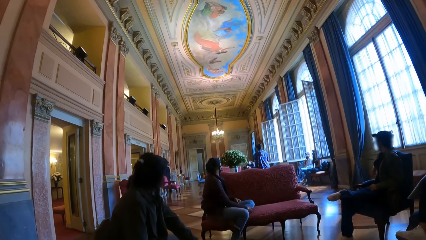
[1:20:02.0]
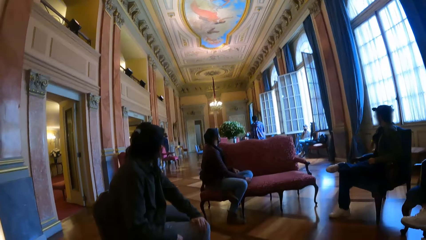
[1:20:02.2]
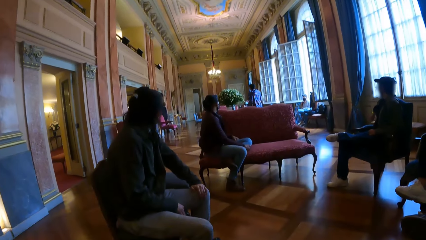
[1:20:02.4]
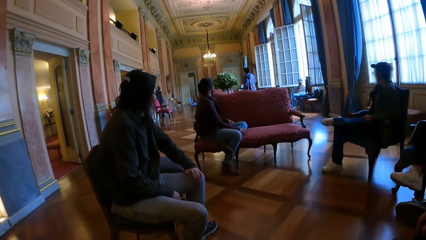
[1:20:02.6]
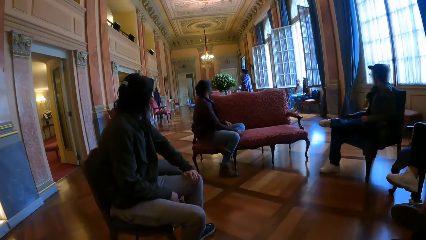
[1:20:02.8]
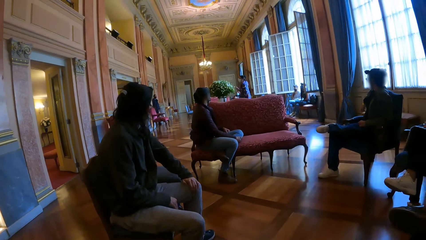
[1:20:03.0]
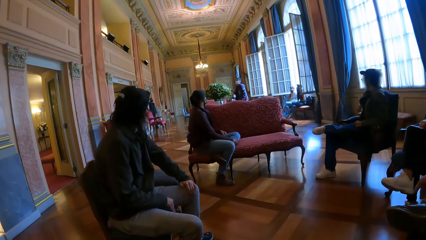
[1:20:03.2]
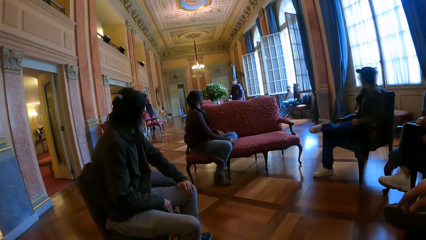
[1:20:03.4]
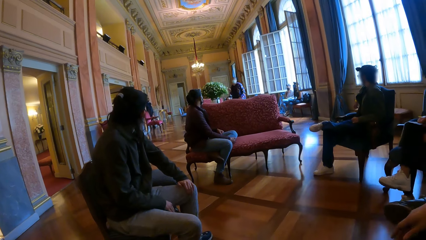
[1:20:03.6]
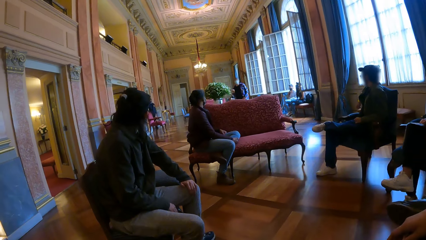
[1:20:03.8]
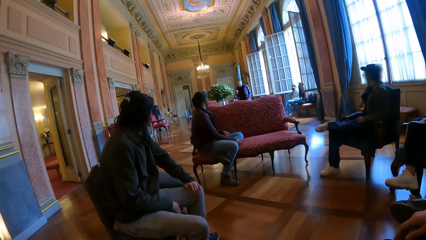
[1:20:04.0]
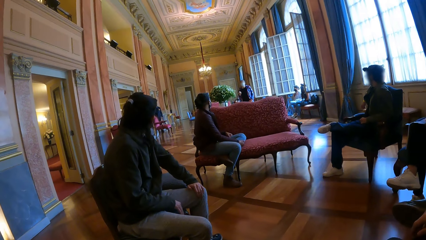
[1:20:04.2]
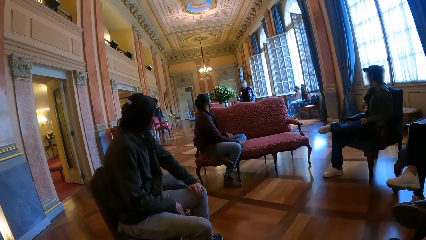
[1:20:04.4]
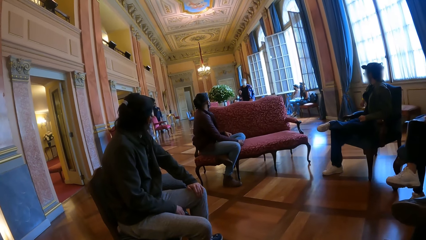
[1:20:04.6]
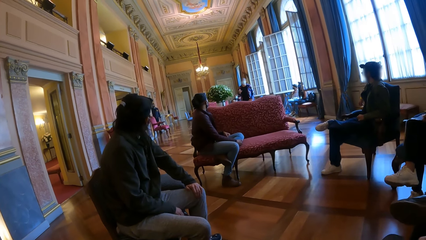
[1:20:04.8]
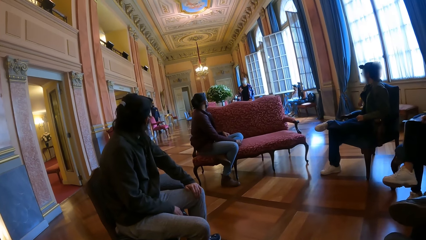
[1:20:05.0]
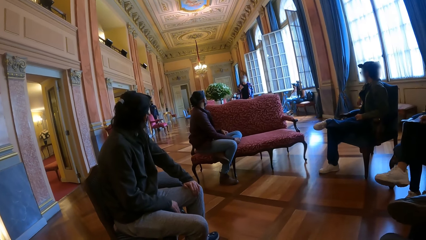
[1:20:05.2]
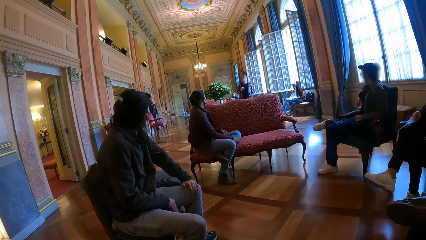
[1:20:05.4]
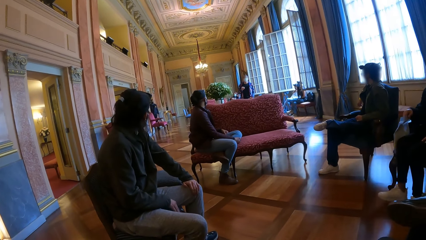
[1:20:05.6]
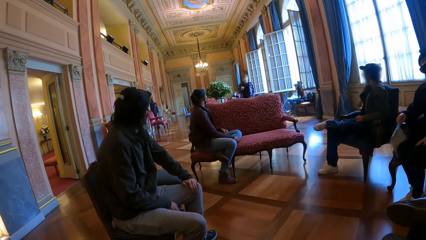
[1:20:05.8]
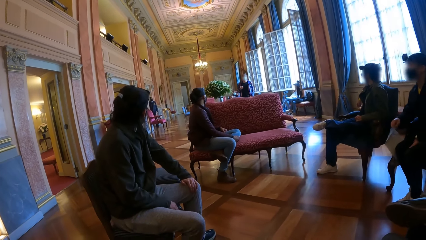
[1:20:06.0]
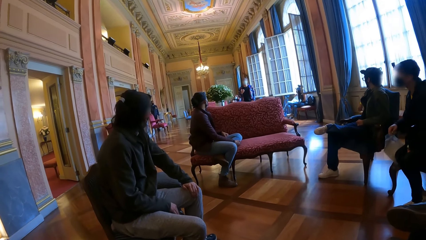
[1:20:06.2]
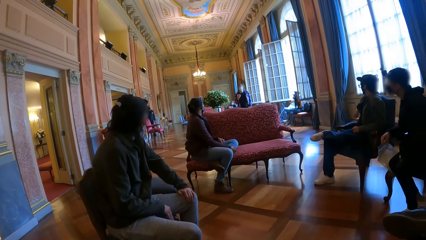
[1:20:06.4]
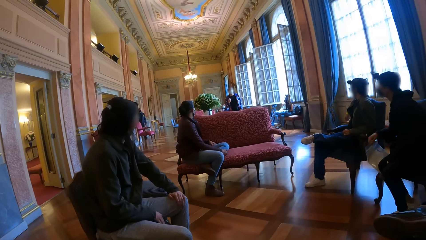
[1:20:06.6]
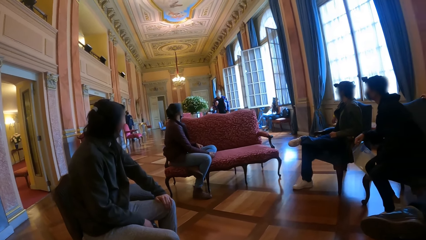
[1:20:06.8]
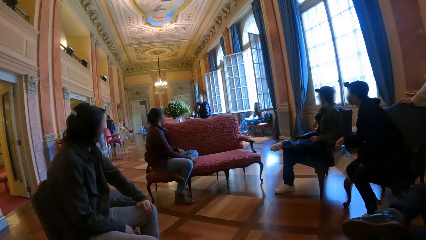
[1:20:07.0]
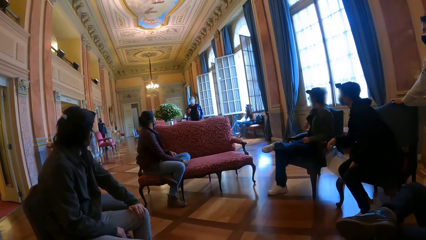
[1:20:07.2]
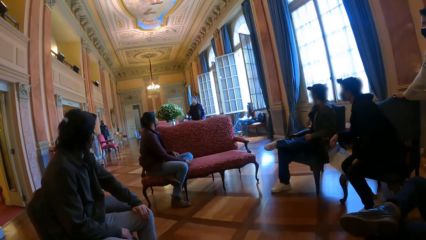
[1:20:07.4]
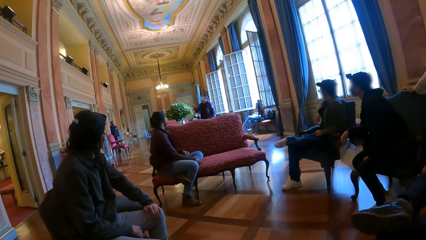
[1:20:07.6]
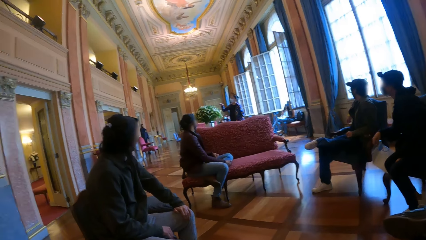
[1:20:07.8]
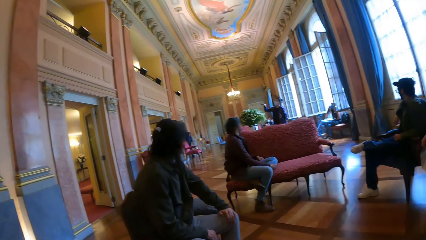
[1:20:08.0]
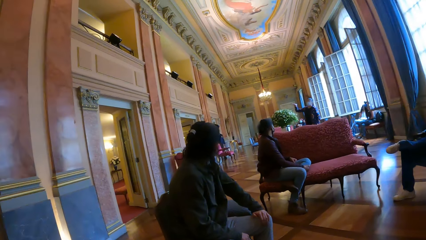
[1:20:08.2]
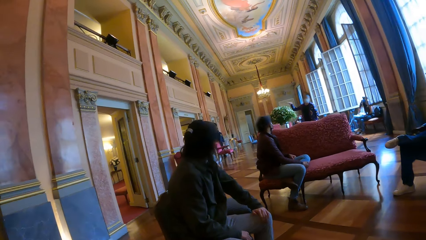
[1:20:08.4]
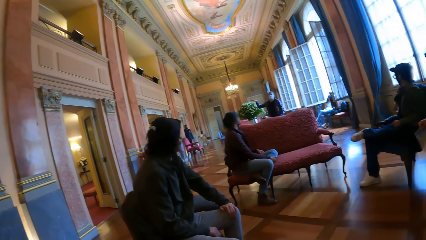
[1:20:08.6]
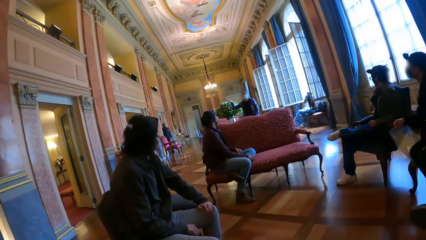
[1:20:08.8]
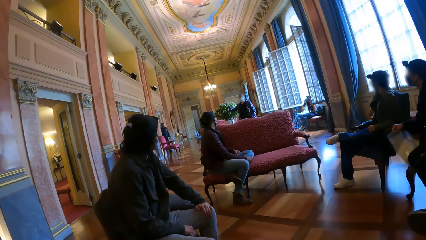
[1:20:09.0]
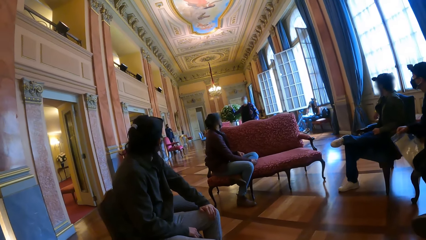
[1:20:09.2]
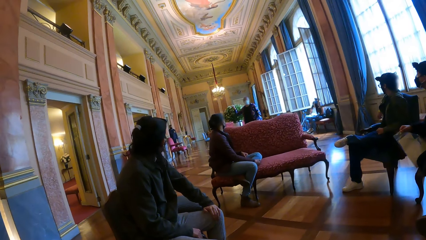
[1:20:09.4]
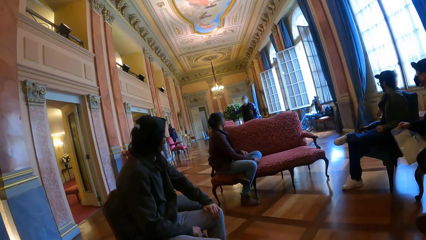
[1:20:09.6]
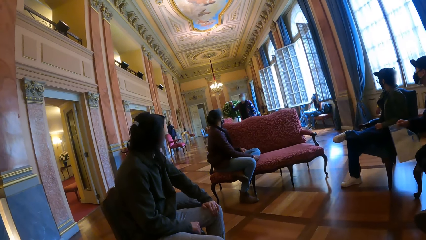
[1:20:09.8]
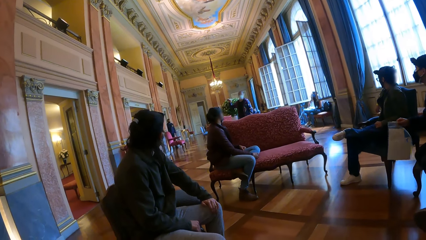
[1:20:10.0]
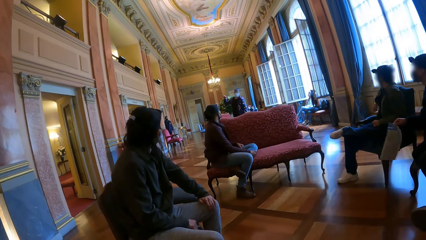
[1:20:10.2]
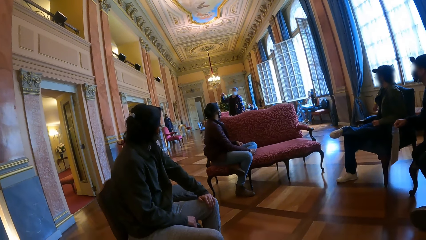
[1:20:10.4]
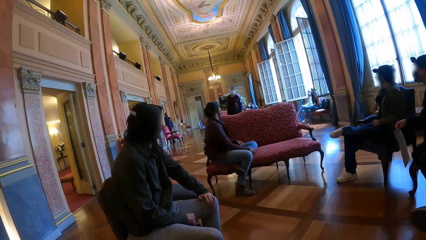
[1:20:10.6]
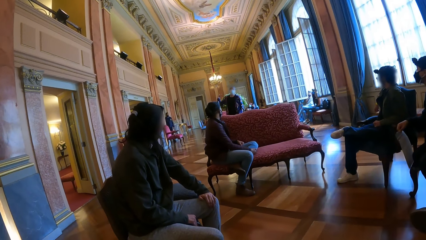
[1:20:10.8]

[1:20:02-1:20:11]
The camera wearer puts her phone down. A man talks. The man interacts with the camera wearer and the group of people. The camera wearer looks at the man.

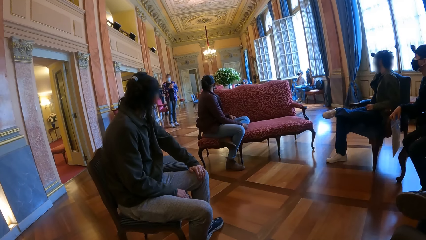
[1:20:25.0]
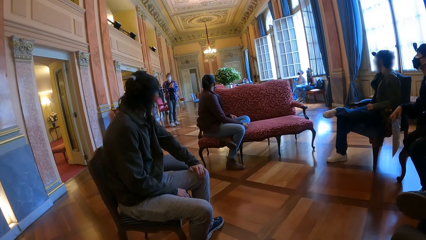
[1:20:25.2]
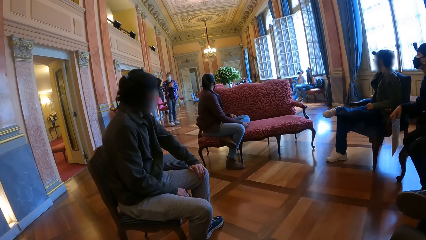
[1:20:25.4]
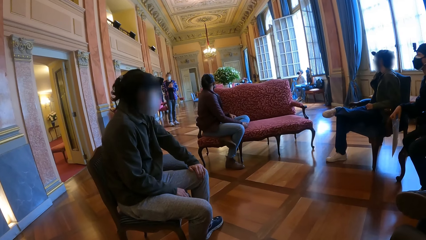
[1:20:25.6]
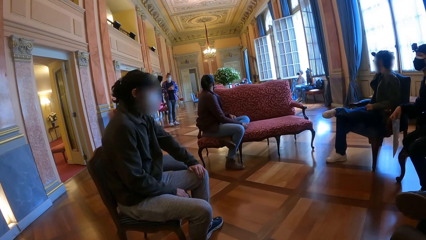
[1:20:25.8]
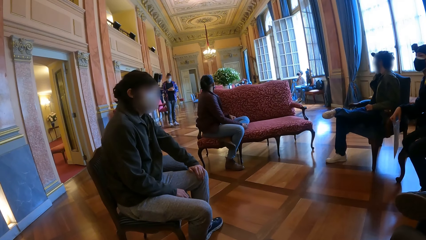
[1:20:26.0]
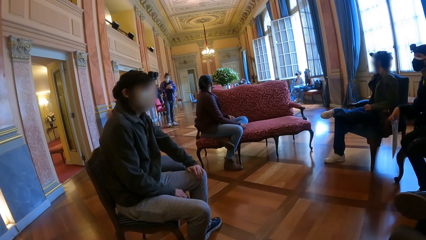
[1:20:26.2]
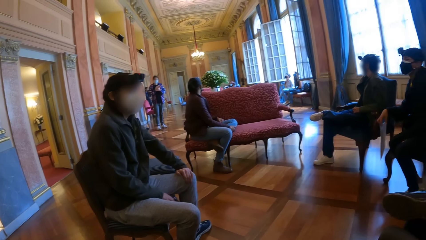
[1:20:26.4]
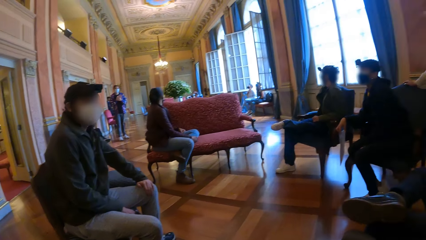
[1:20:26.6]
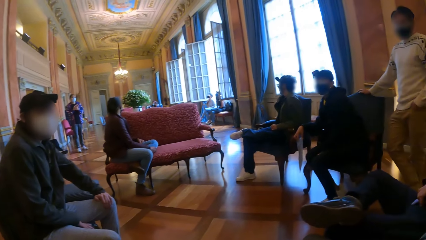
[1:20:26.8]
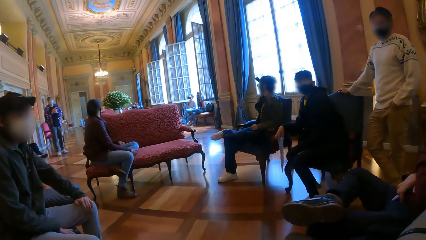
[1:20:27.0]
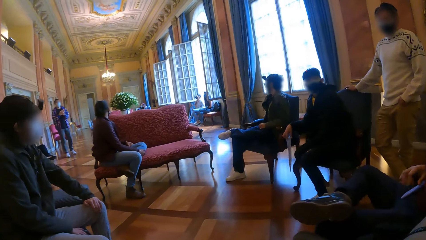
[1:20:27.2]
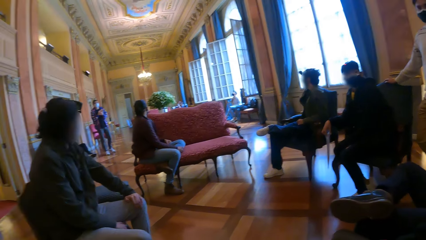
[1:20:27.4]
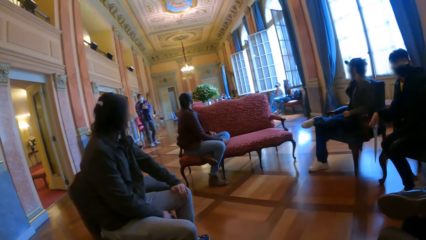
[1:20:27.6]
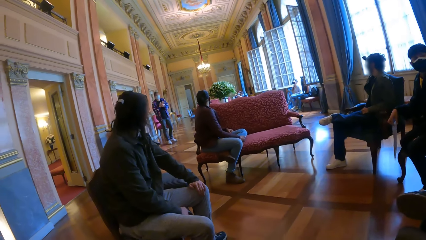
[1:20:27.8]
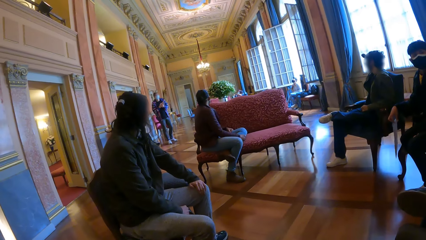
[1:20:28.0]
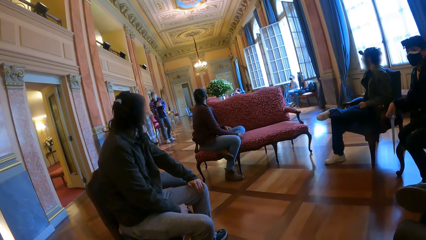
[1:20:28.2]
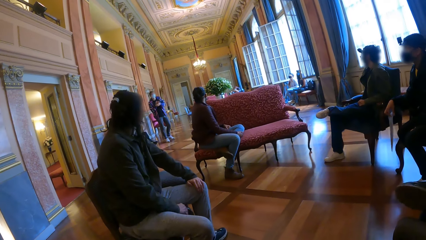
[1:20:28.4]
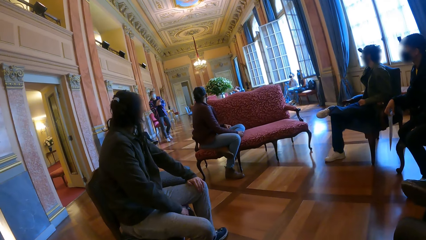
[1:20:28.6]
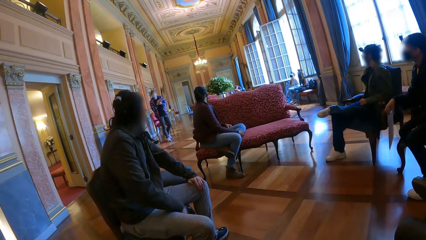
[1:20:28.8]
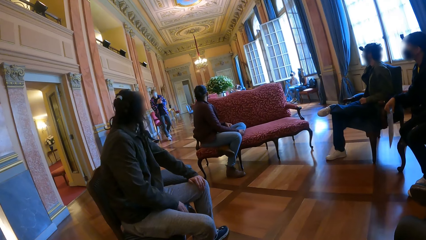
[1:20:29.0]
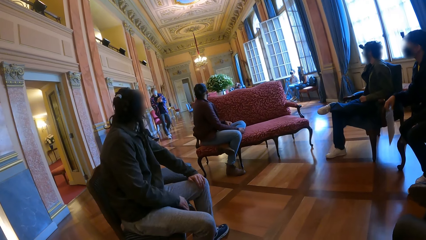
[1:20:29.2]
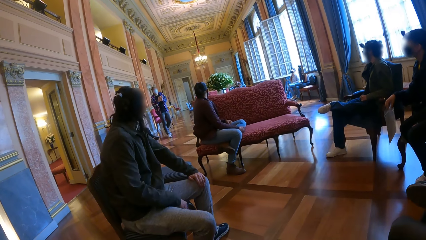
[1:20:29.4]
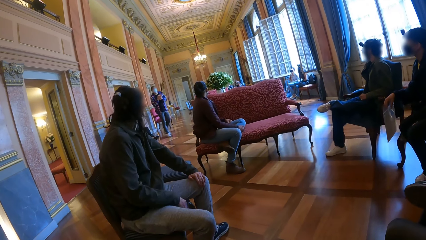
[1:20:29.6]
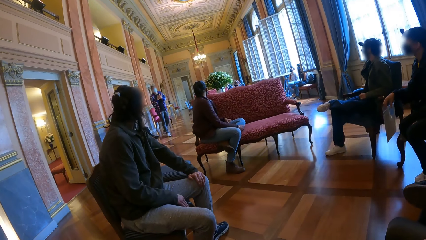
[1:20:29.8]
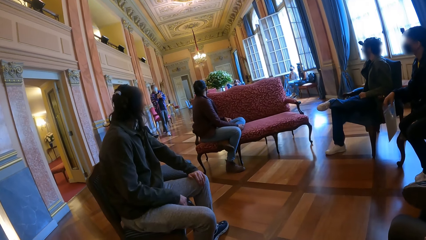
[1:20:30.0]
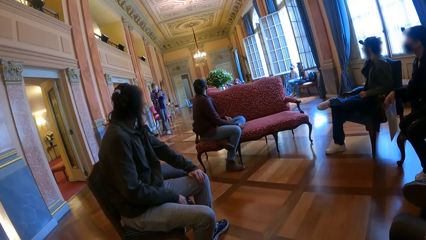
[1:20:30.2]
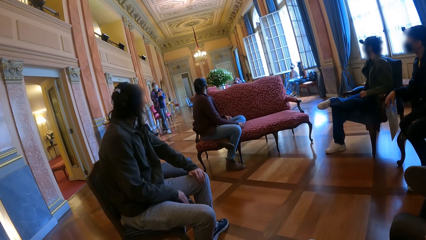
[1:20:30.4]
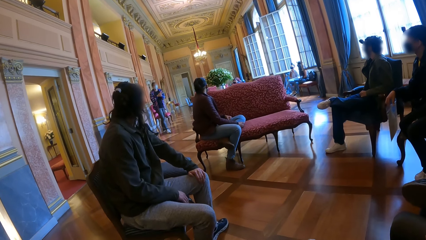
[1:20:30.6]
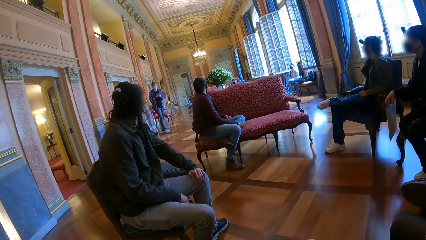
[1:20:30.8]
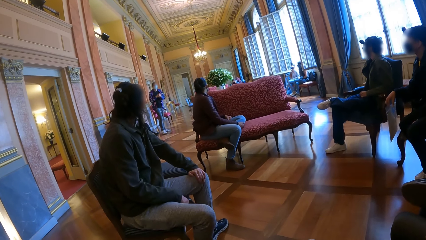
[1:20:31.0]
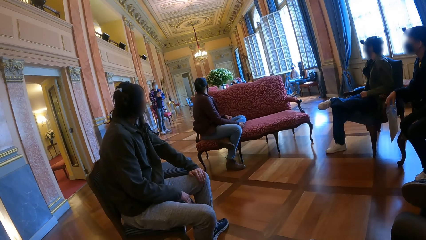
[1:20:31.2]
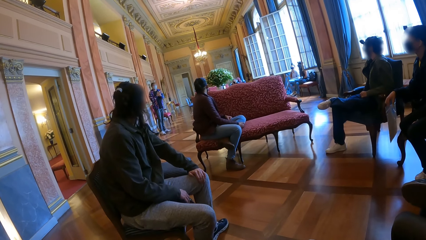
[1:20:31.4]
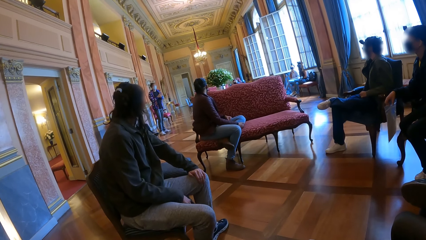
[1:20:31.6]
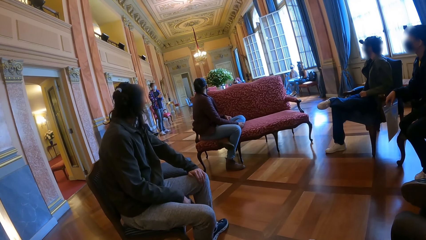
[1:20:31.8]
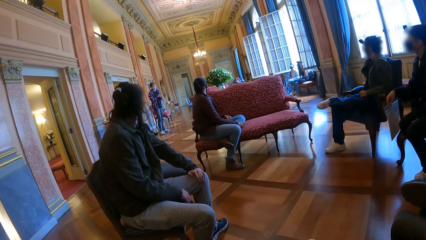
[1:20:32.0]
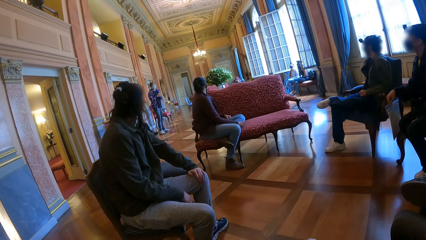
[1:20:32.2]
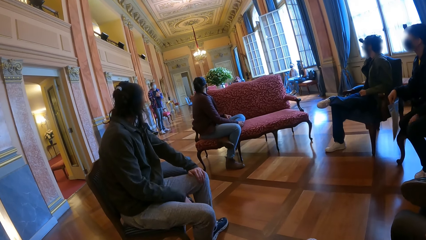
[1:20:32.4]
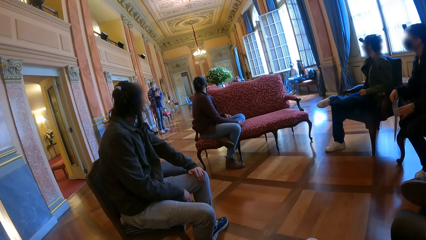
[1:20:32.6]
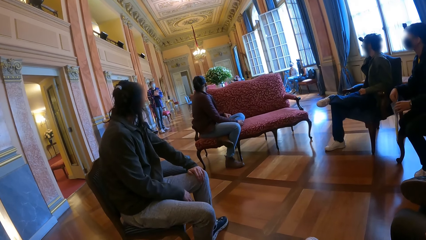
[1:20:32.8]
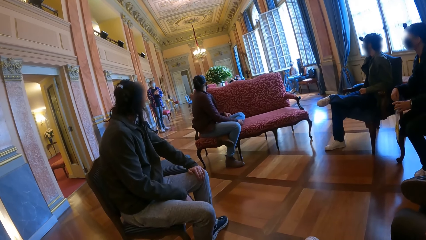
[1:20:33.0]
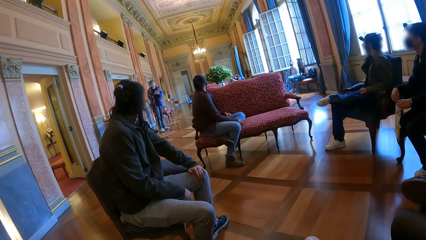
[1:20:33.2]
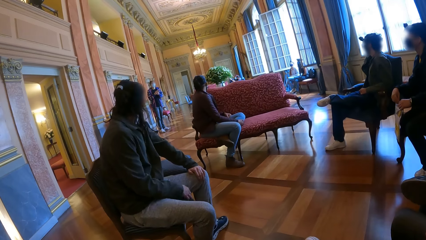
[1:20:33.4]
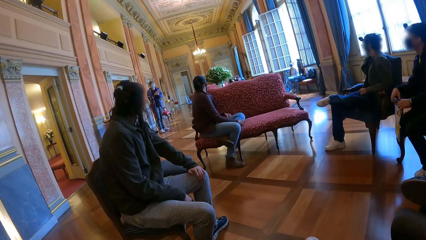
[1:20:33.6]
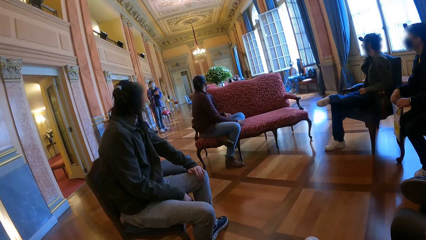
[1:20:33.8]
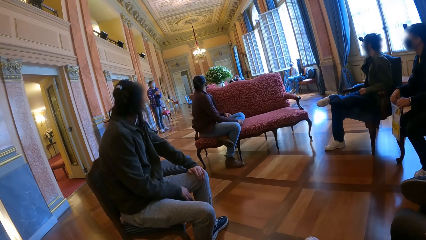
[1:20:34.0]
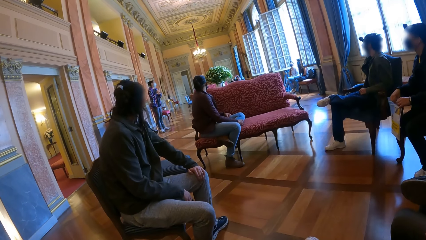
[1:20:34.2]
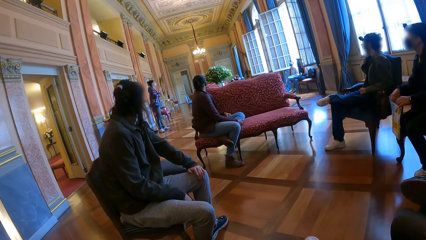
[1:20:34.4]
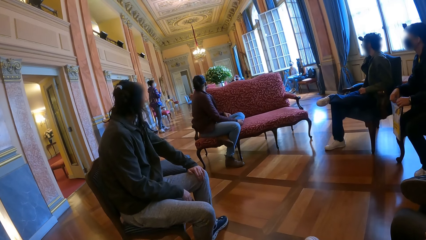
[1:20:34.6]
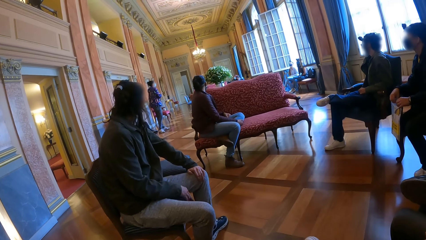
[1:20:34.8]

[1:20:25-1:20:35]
The man places his right hand on the chair. The camera wearer looks around. Another man rubs the chair with his right hand. Another man holds the zip lock bag with his hands.
